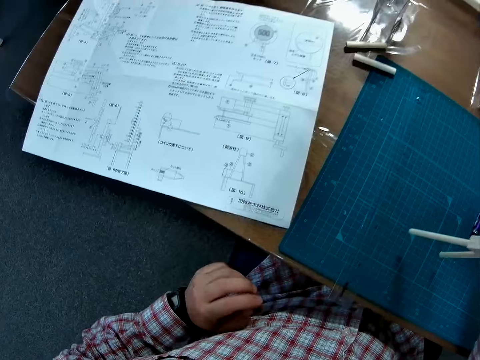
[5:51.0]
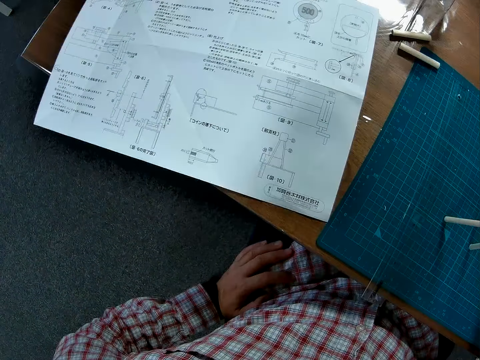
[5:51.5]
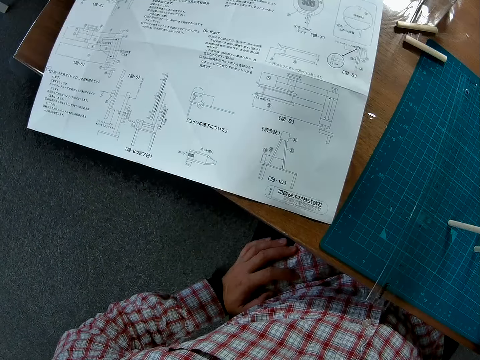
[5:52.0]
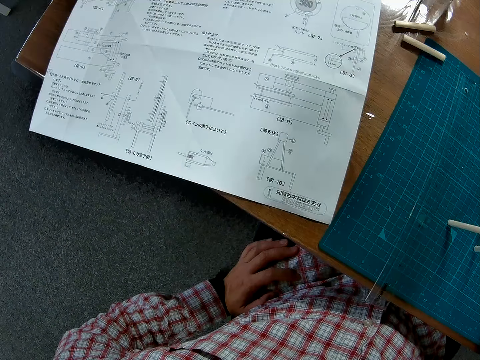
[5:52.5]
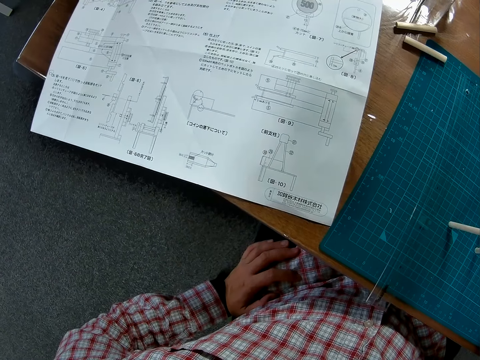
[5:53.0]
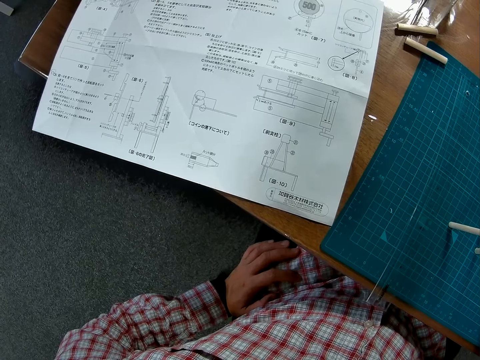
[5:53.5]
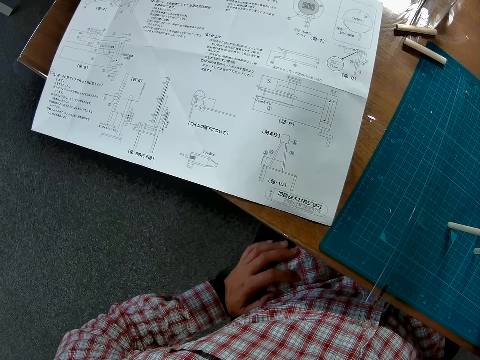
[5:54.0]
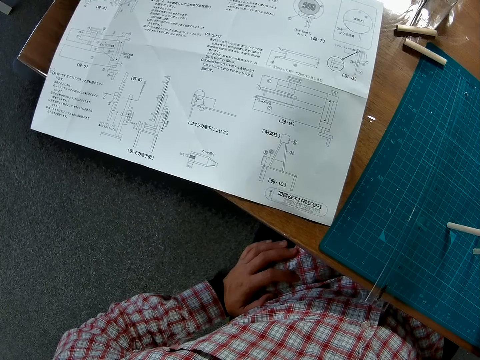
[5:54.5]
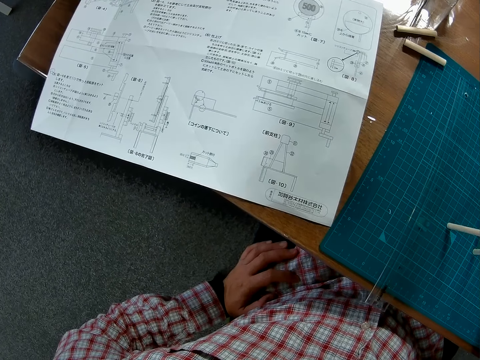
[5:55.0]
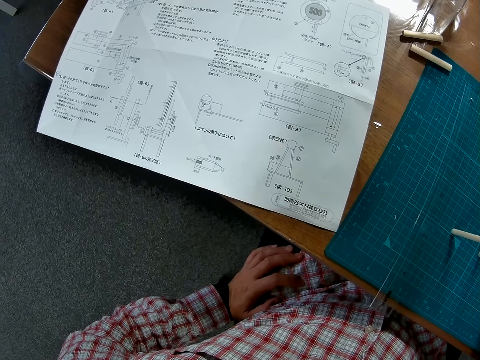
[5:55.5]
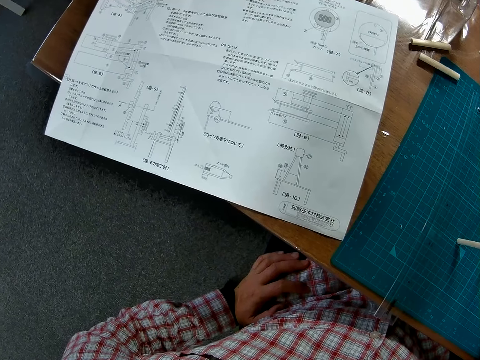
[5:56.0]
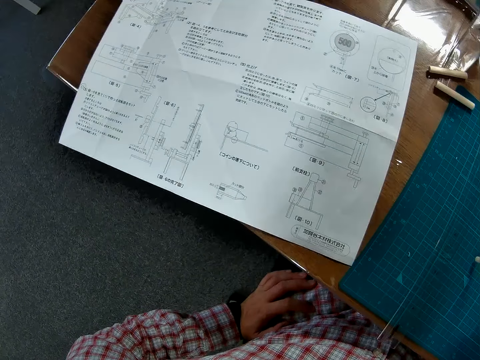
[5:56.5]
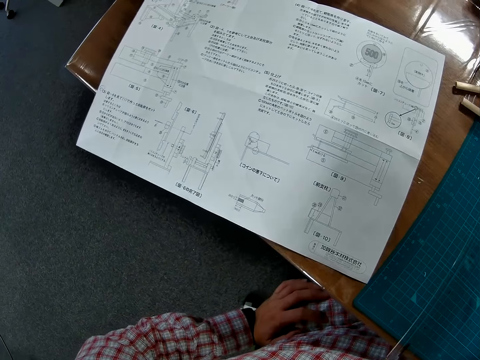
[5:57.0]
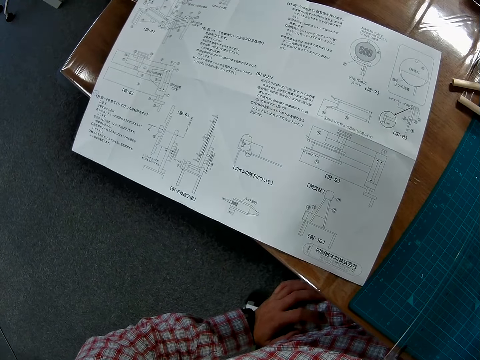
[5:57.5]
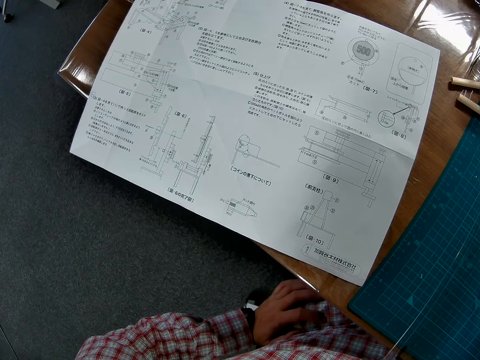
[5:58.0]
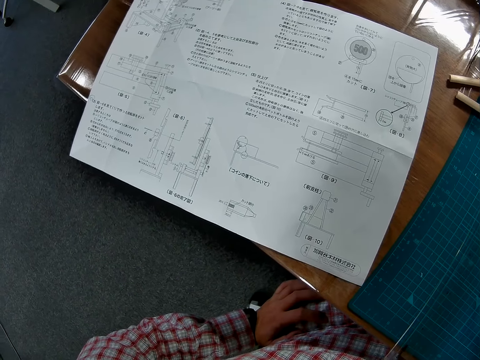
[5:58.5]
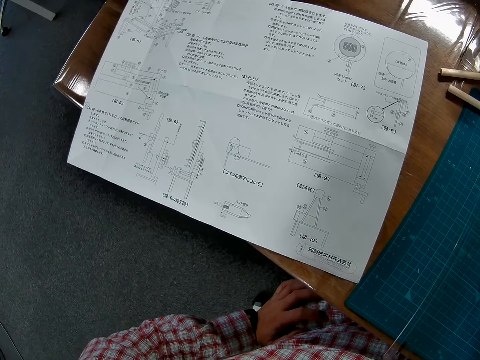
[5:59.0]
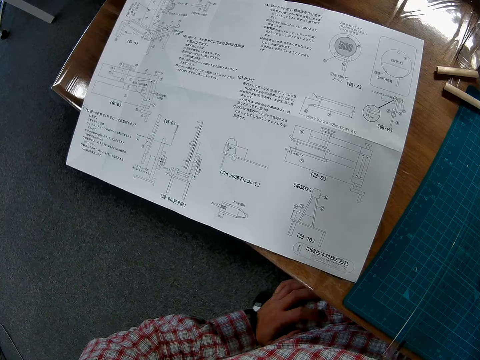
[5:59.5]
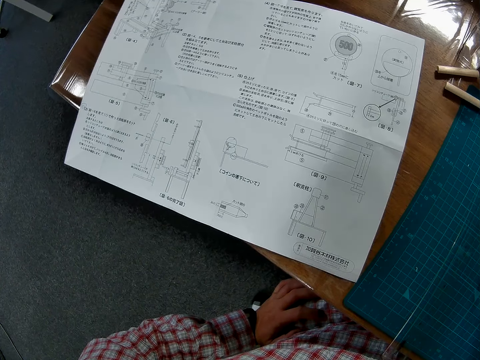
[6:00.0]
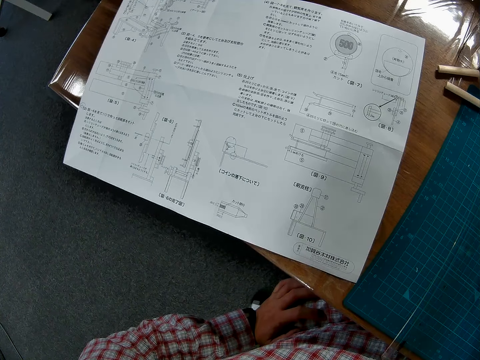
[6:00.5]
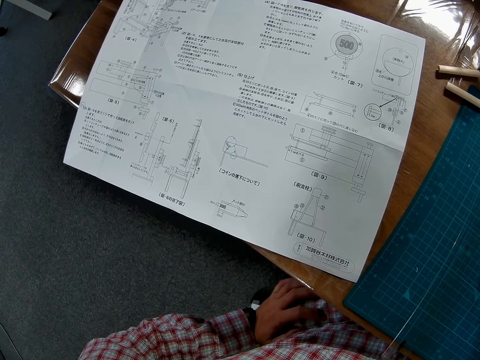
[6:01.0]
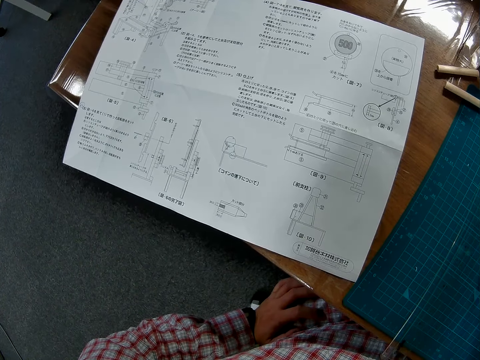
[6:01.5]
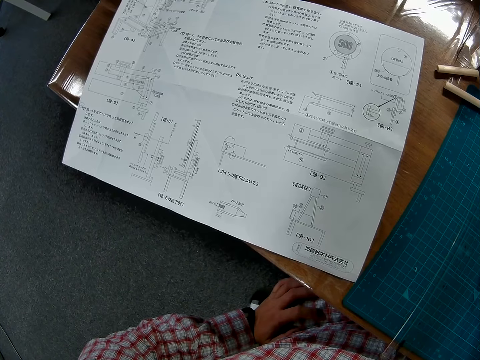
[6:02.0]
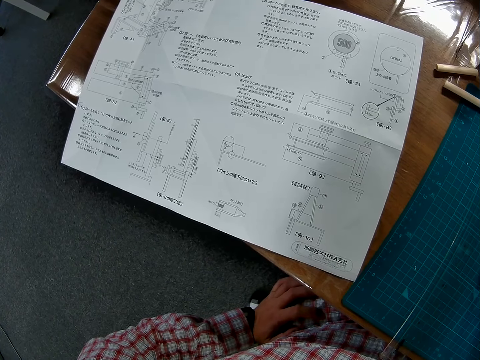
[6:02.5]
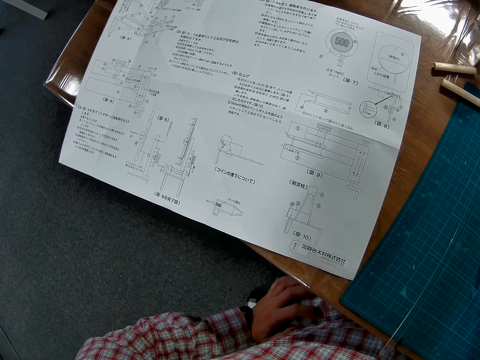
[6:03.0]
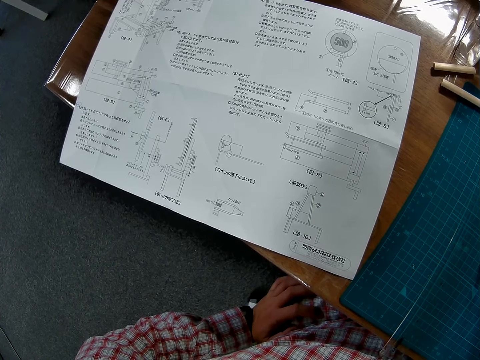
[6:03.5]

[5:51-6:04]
The camera wearer holds the waist. They drop the wood. They change direction.

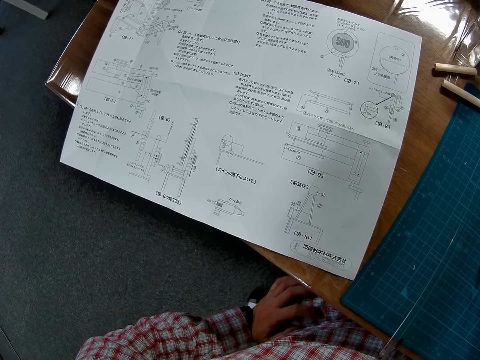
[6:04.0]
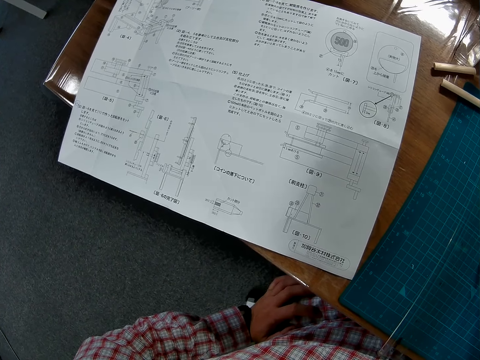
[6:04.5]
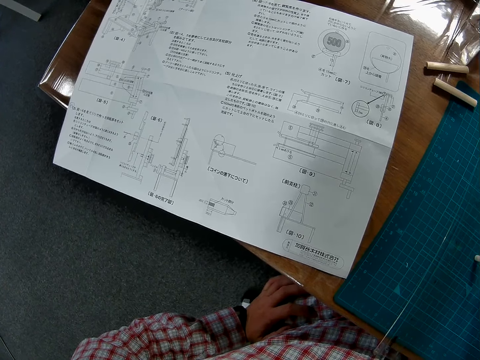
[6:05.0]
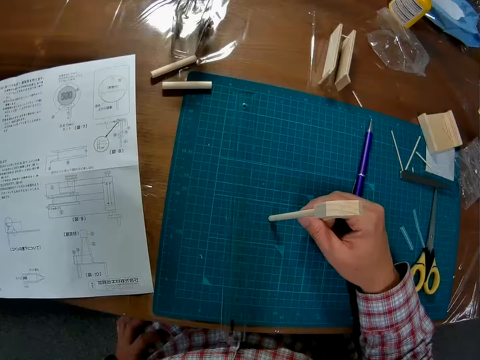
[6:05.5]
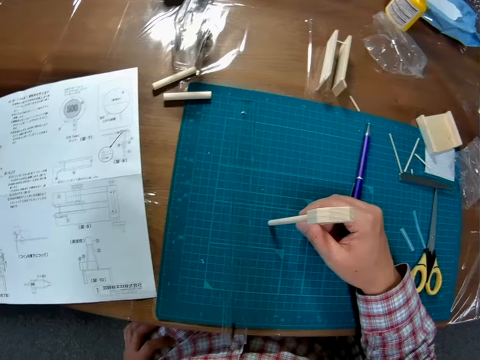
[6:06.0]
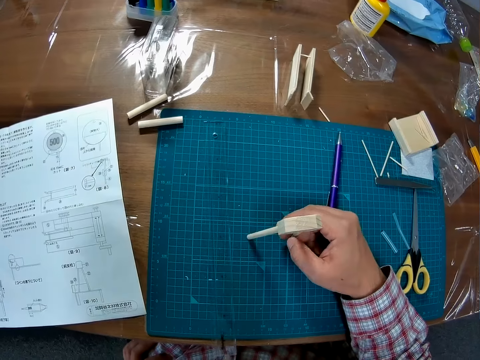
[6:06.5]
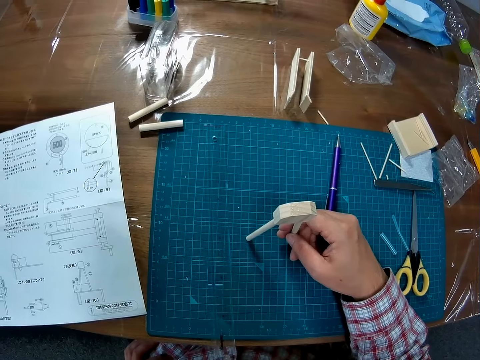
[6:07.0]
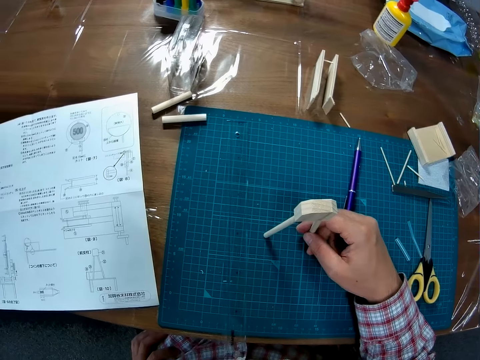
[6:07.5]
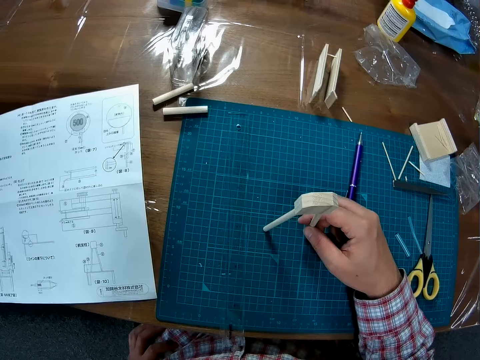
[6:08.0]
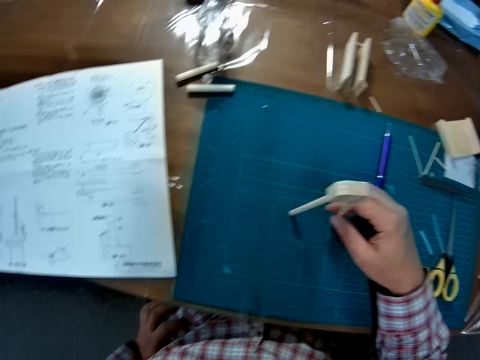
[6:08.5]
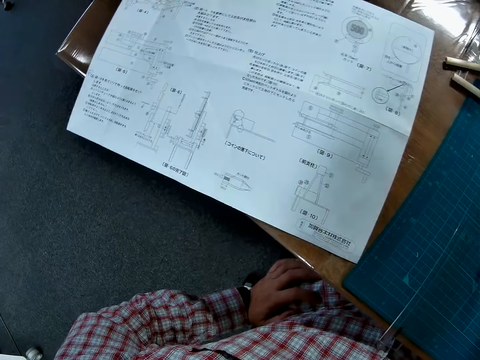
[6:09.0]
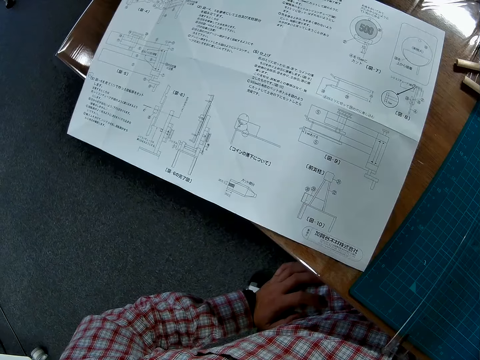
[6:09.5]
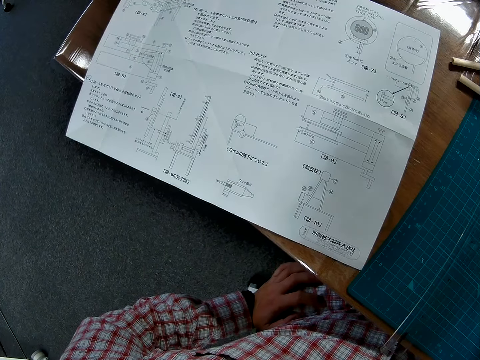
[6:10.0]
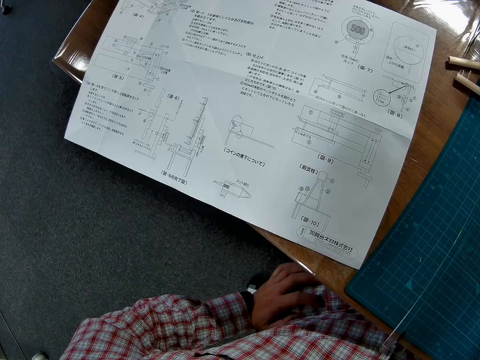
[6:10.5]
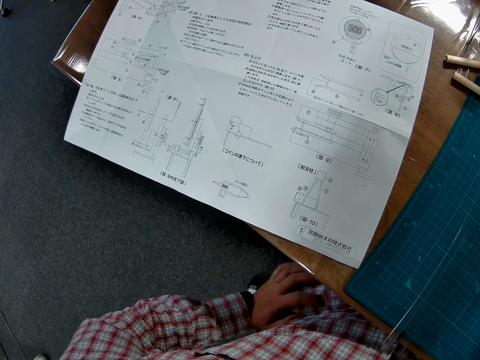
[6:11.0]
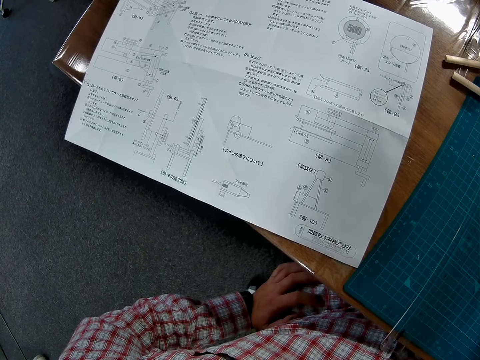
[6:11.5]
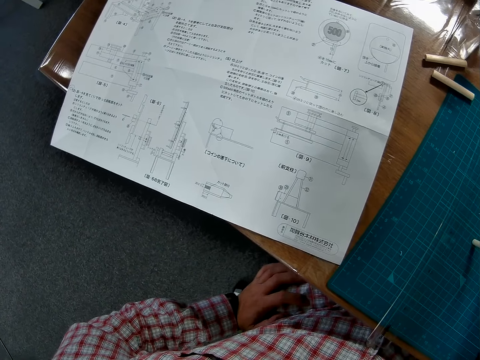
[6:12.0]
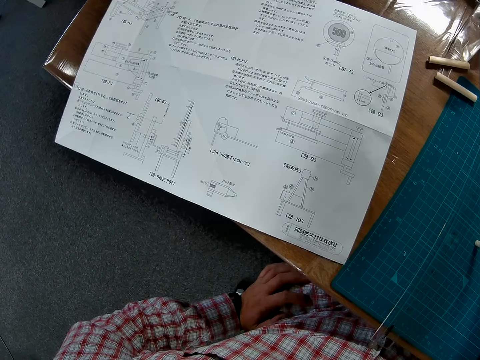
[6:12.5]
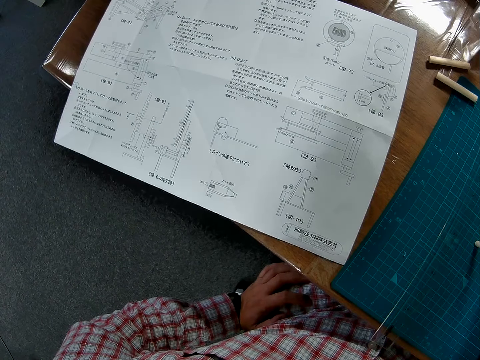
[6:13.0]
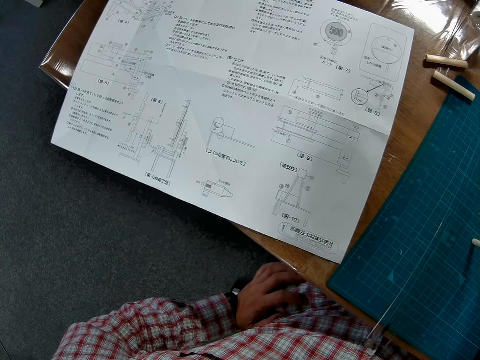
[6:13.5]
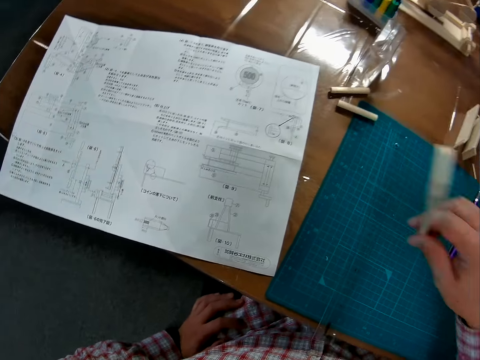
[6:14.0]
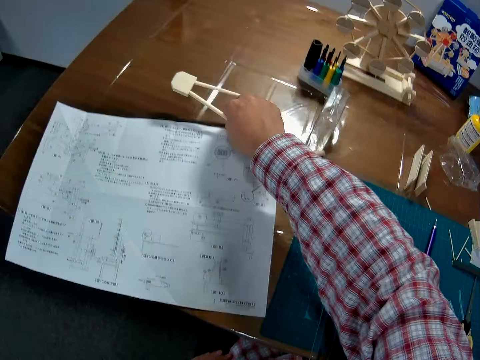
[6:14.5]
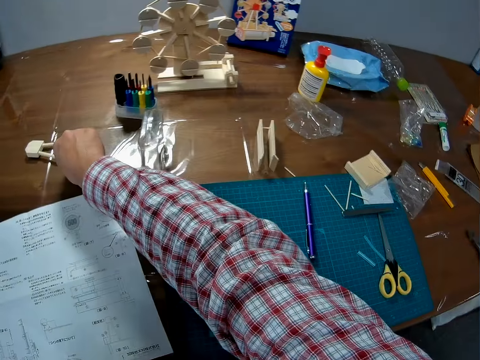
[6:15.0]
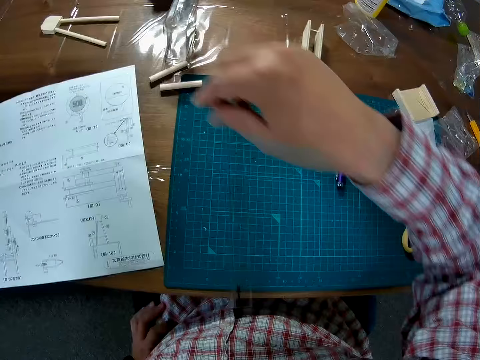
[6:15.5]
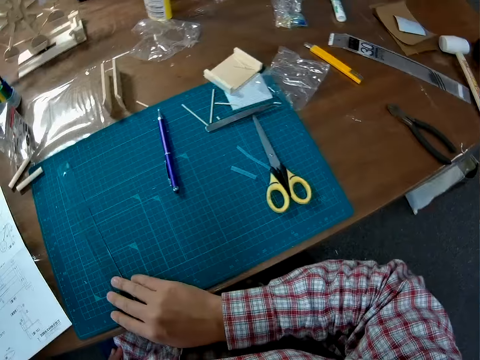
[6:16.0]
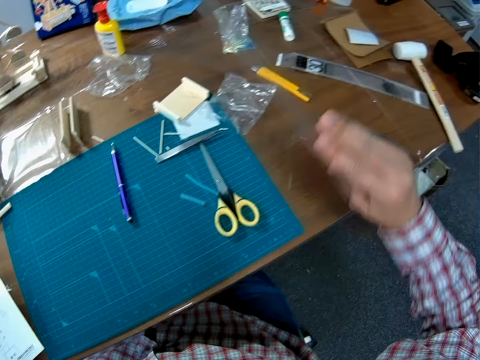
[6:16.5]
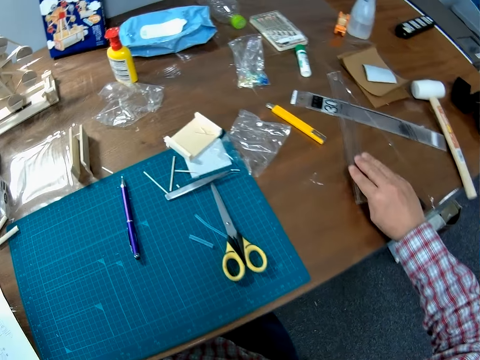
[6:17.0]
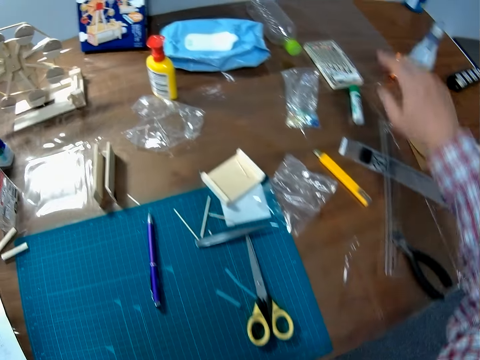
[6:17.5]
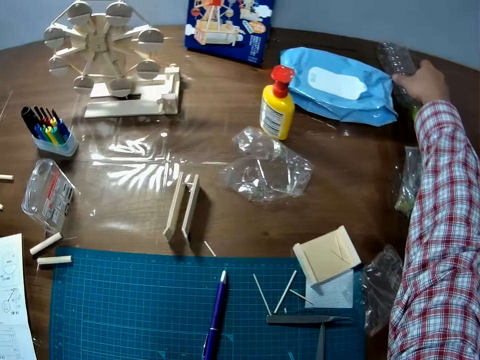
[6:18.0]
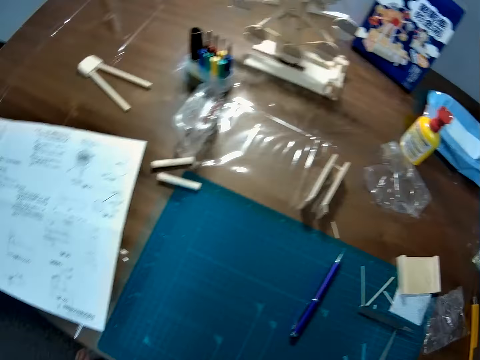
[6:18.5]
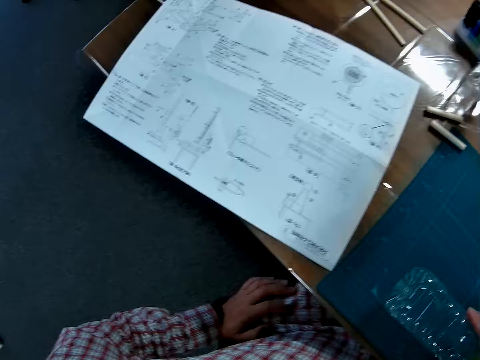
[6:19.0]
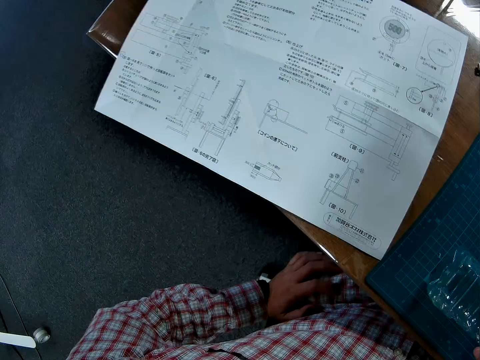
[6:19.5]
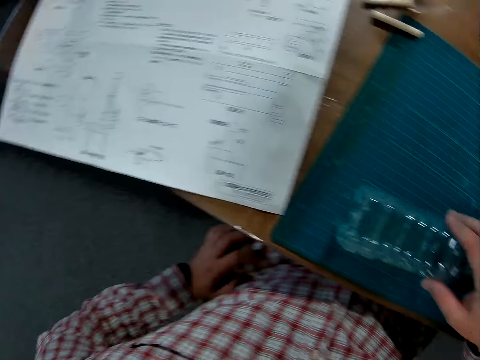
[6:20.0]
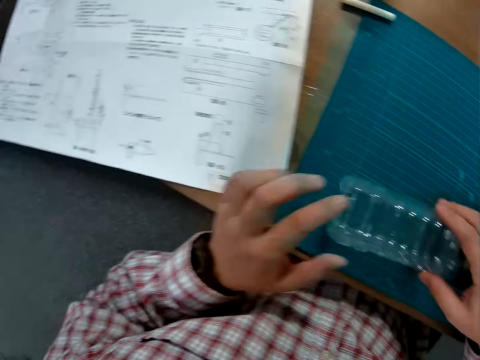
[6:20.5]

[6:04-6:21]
The camera wearer holds the joint wood. They change direction. They stare. They place down the joint wood. They pick up a ruler. They hold the cutting mat. They hold the ruler. They place down the ruler. They pick up a plastic bottle. They hold the bottle. They drop the plastic bottle.
